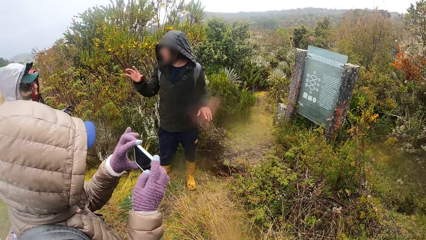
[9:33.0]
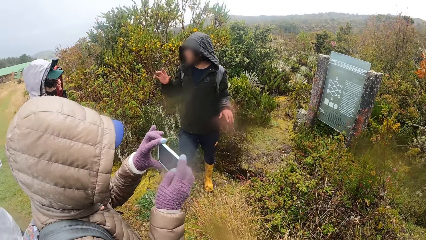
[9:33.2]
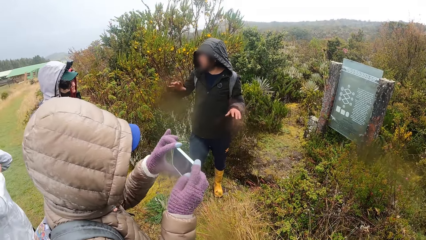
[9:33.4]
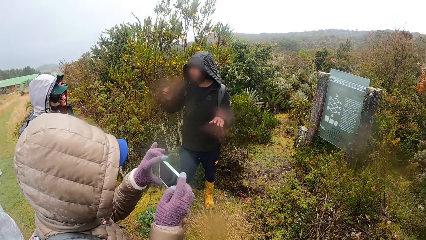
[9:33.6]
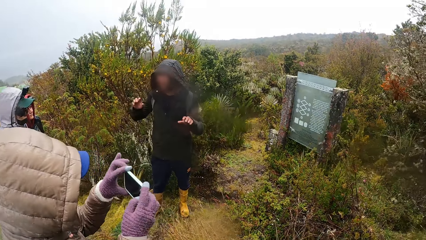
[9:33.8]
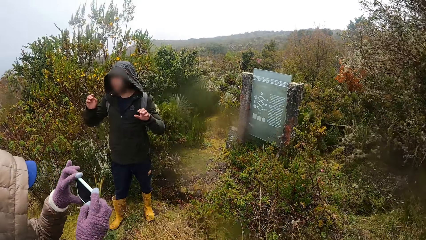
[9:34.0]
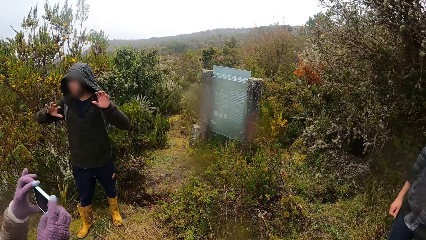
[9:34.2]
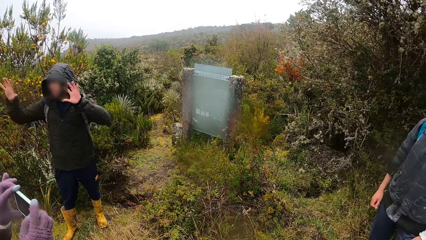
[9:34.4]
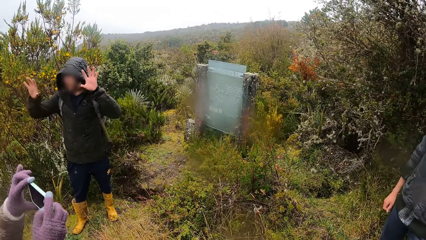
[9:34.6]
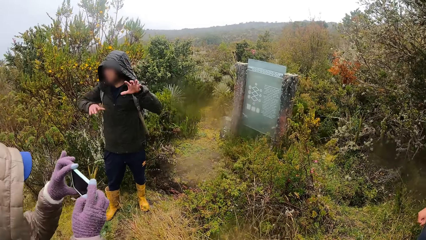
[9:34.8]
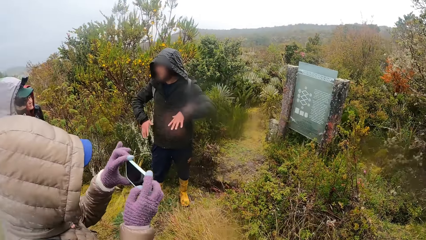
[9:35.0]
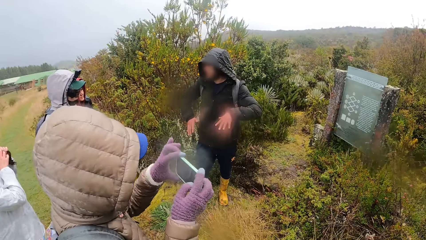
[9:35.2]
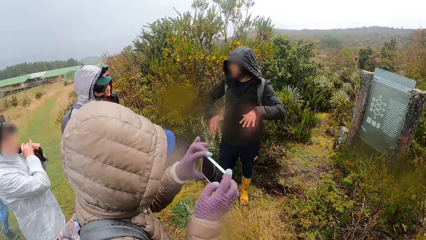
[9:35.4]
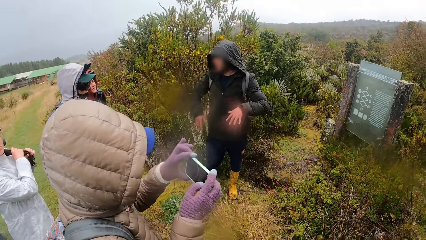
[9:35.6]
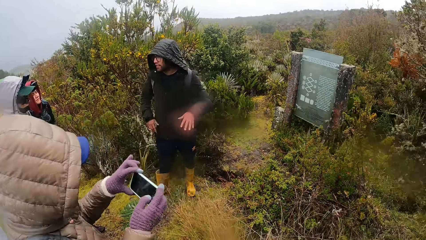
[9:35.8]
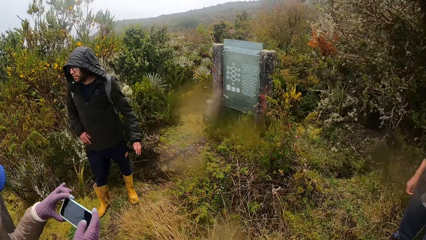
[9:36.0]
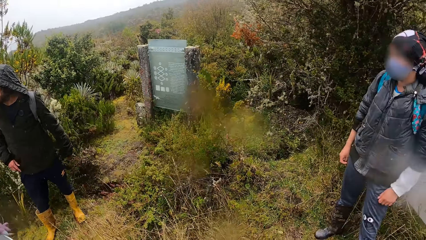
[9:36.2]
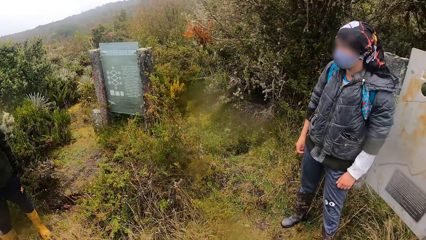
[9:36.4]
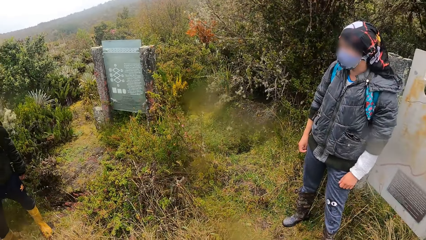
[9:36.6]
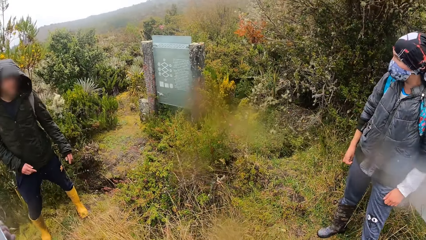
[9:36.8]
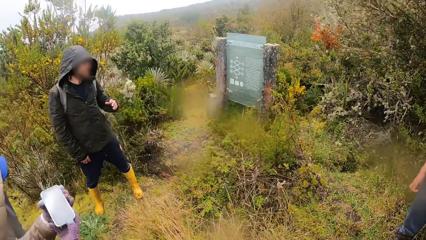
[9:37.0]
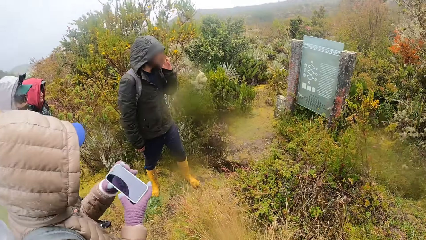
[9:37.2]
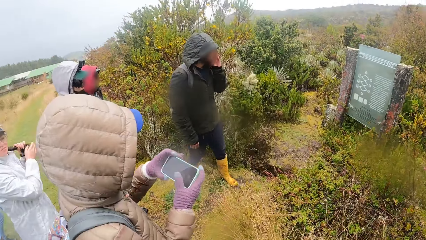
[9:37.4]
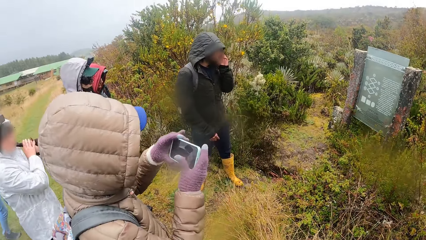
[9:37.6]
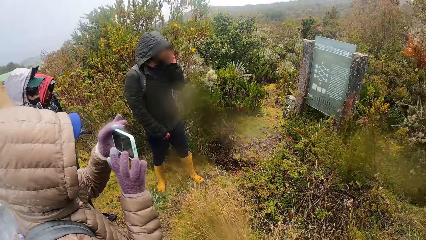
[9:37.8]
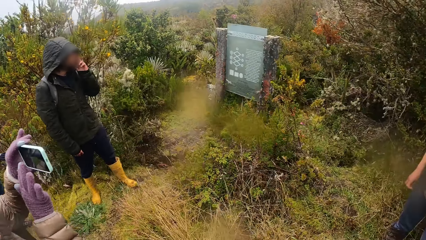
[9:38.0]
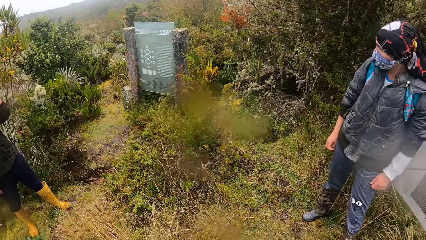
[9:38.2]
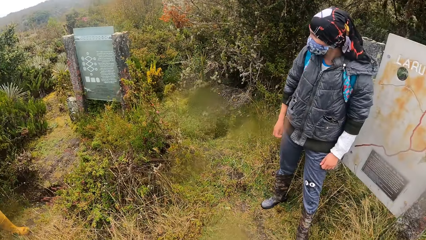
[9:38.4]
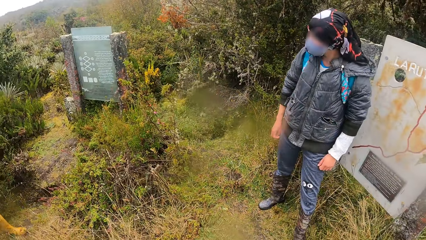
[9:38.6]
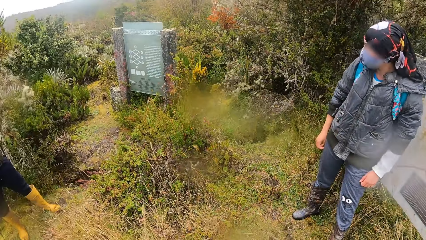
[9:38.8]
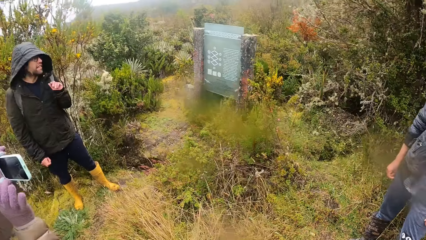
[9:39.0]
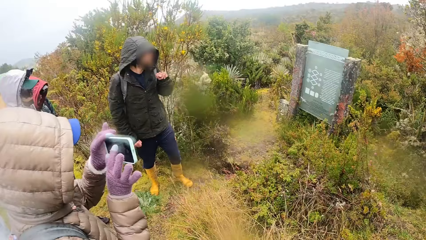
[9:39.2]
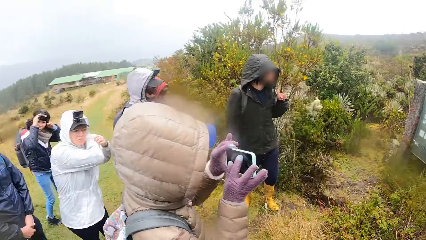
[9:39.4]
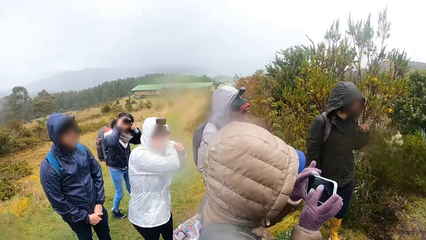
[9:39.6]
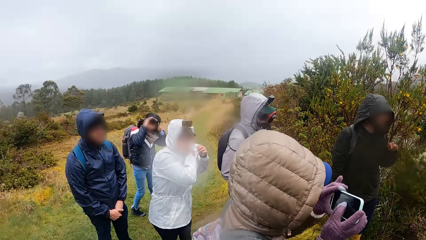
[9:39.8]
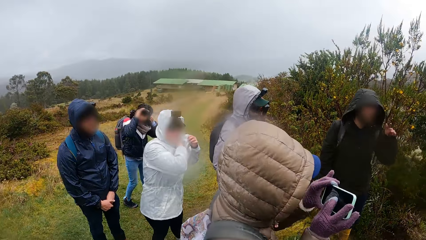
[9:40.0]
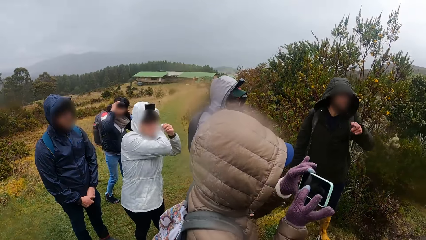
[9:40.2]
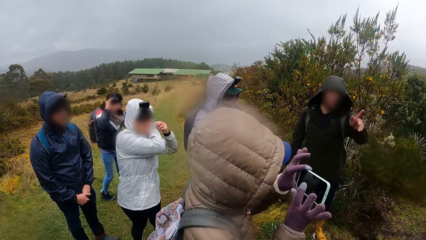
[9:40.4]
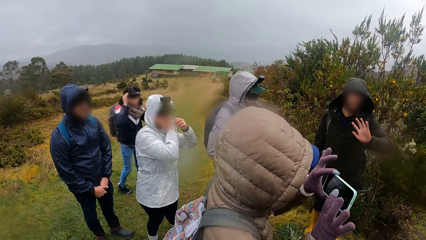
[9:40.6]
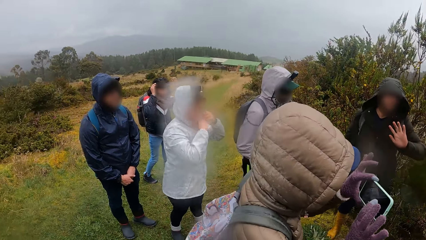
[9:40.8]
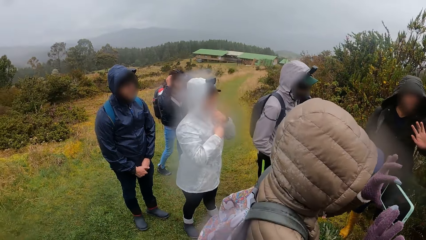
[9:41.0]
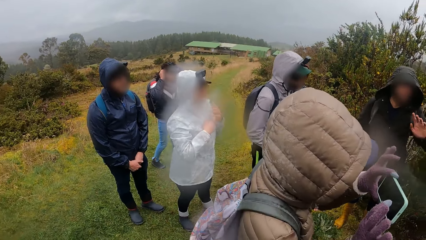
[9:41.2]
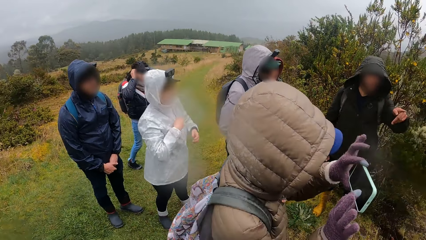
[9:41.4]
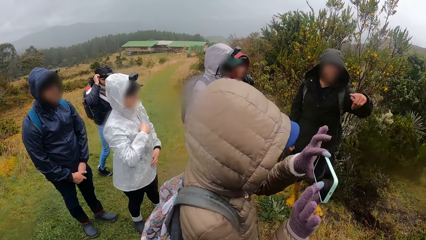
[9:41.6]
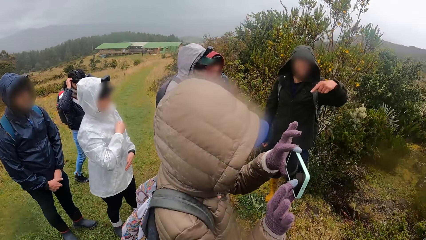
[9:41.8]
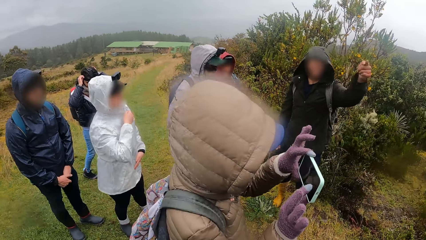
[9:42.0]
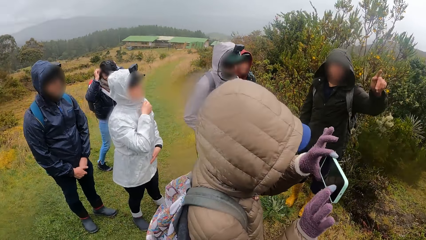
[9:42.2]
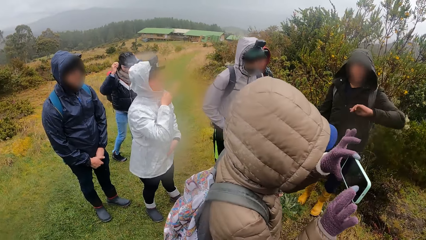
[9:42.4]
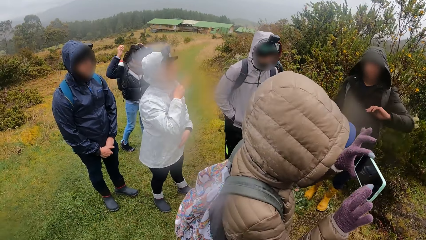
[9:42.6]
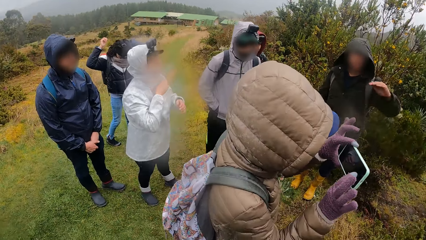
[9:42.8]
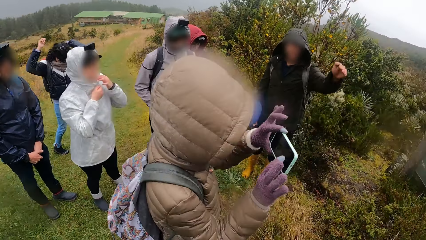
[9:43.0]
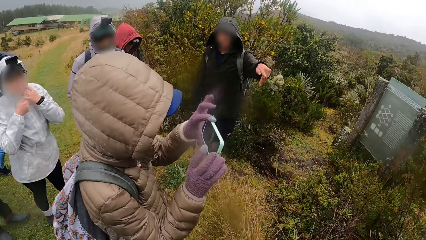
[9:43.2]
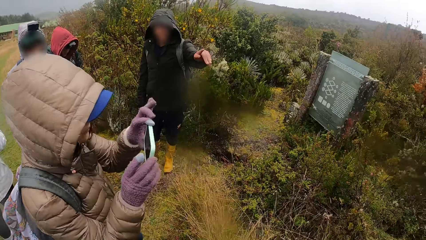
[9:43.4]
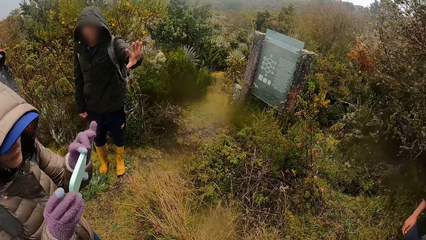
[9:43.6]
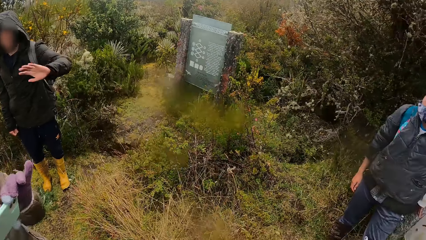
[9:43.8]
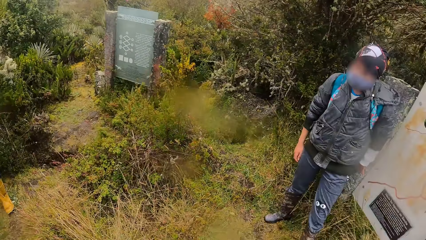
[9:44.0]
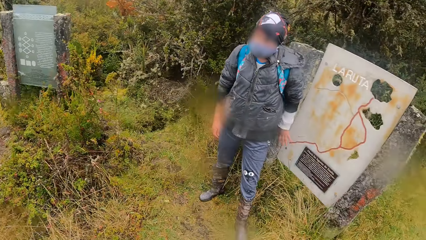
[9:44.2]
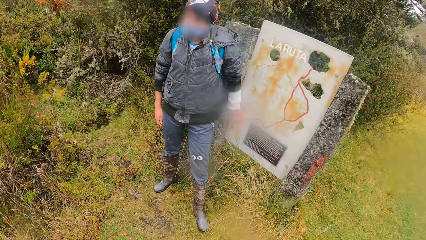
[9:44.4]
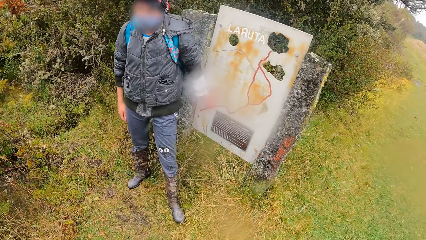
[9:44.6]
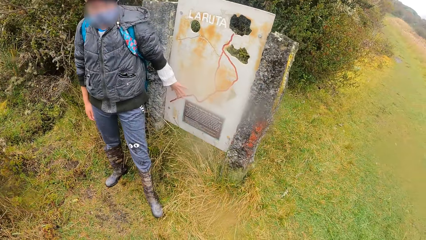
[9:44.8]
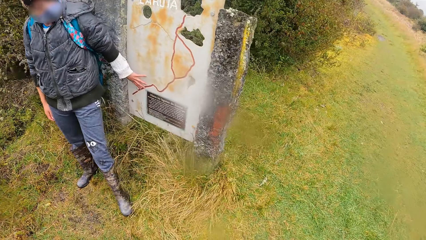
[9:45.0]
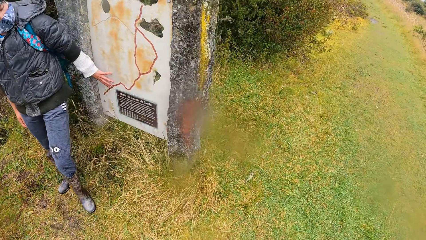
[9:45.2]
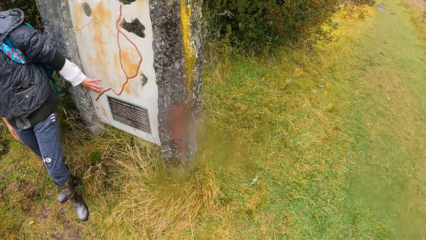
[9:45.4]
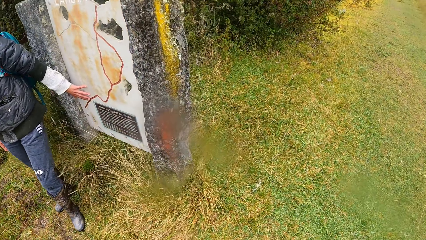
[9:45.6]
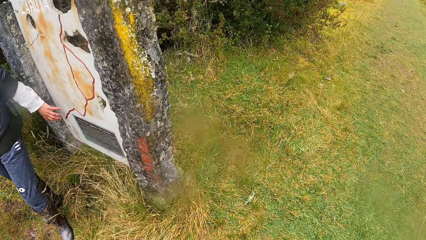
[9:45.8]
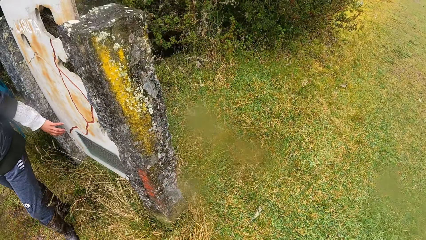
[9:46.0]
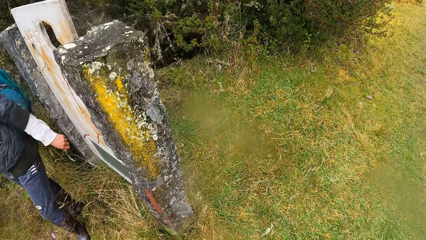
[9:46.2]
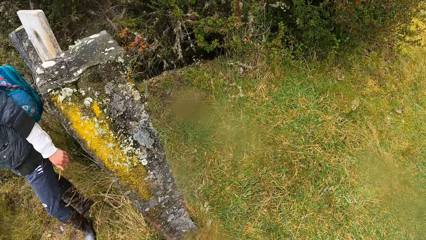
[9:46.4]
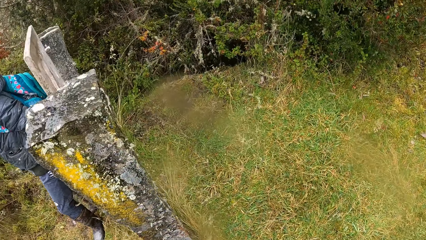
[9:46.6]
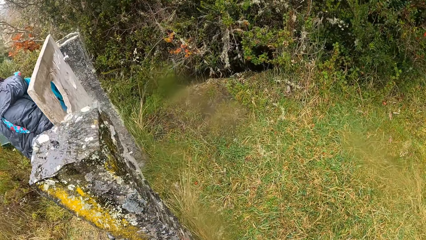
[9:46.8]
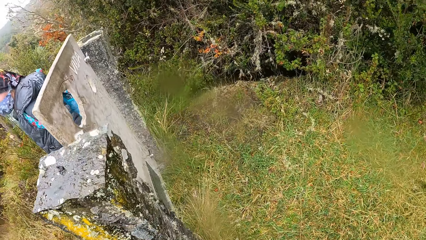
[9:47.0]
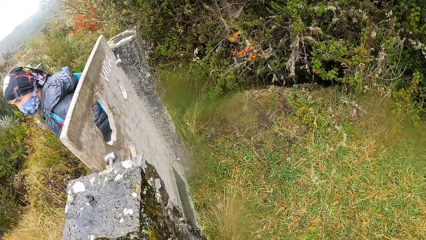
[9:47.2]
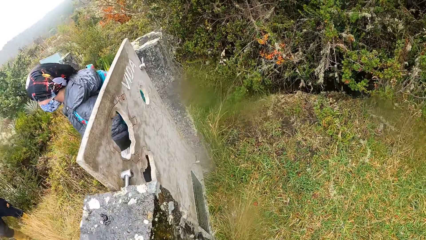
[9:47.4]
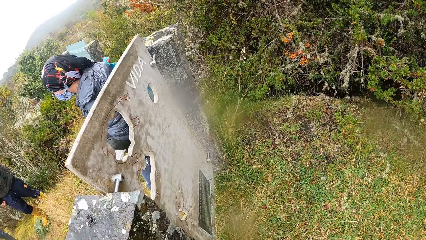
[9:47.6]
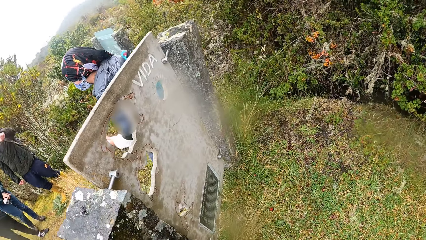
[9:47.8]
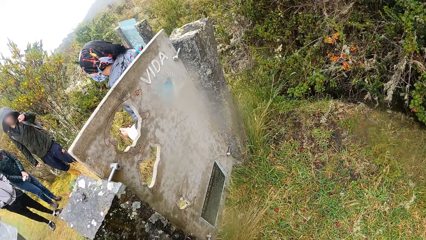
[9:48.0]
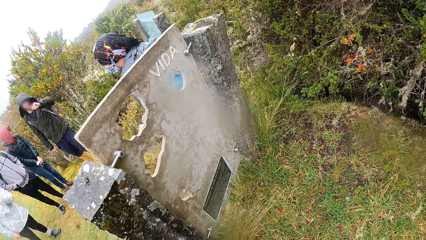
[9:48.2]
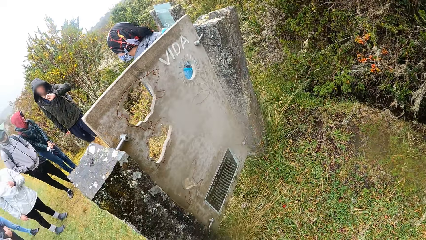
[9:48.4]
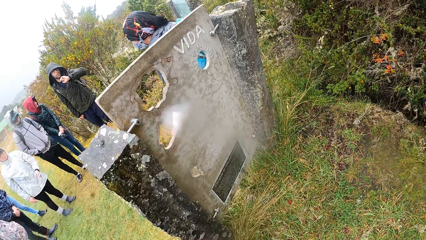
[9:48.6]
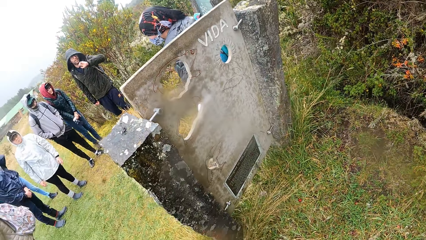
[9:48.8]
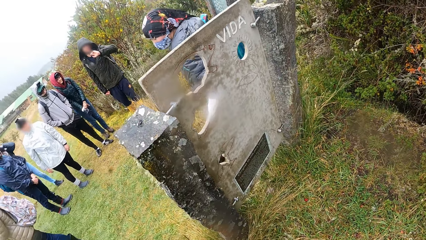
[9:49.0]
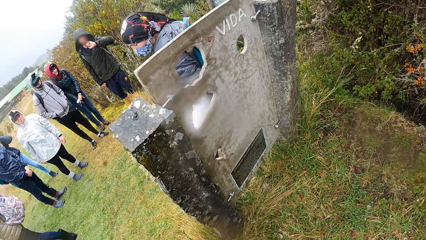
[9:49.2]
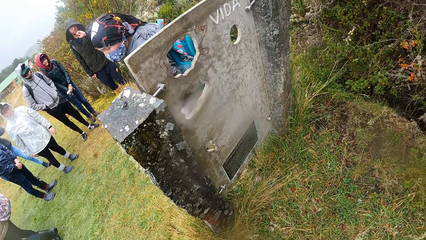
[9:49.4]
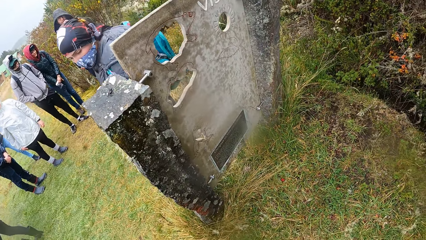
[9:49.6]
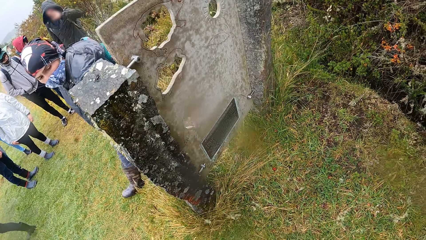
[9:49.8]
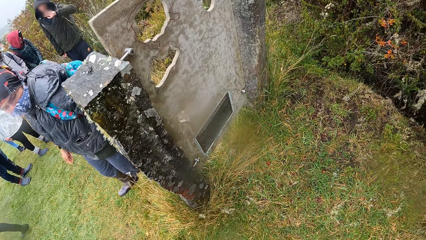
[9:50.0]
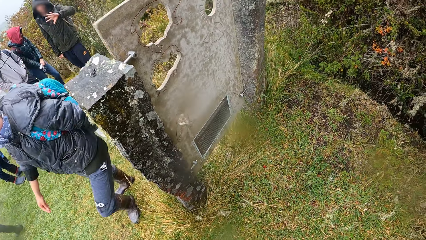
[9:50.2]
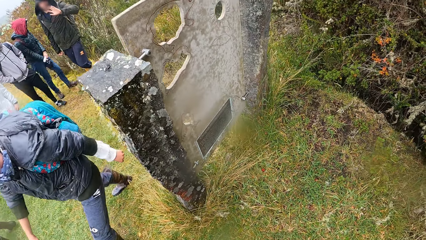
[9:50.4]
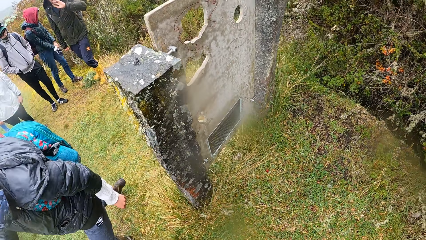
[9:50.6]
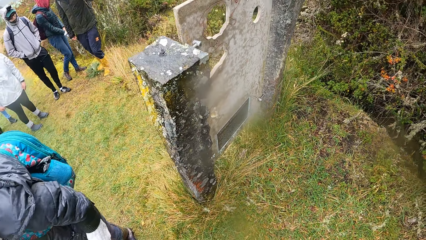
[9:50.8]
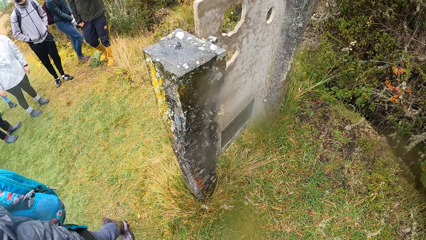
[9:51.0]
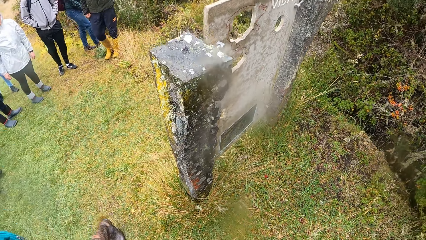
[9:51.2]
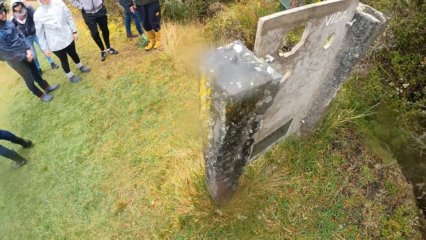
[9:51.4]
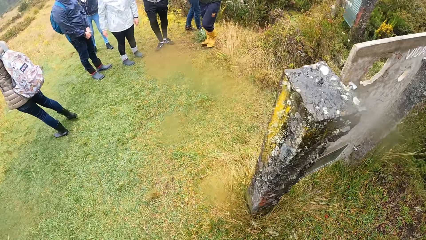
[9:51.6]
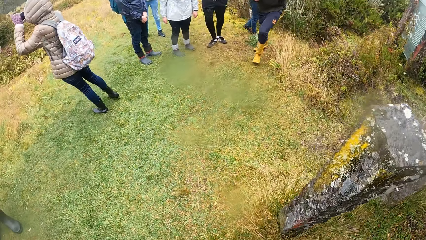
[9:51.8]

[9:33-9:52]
The woman takes a picture with the phone in her hands. Another woman adjusts her bag strap with her hands. The camera wearer looks around. Another woman adjusts her bag with her hands. The camera wearer walks around the plaque monument. A person walks across the field.
